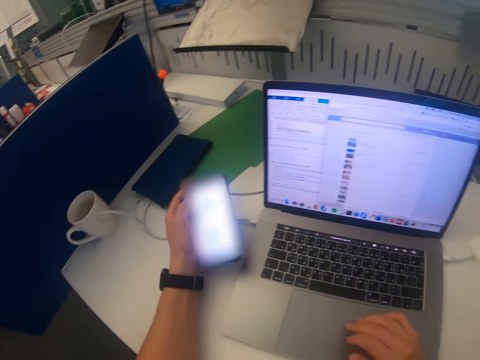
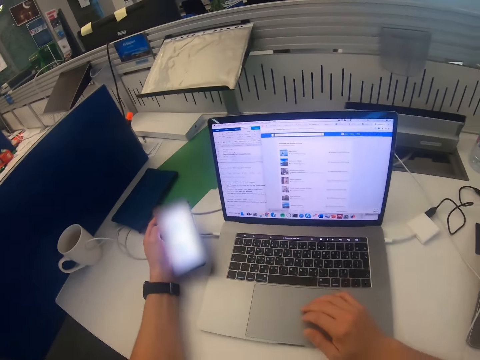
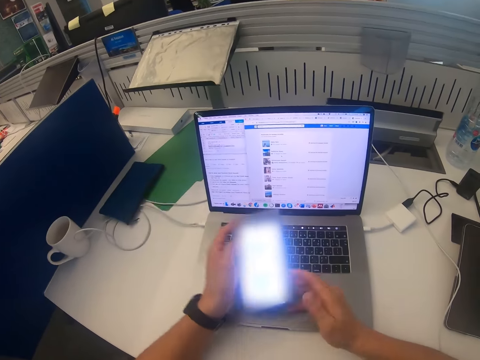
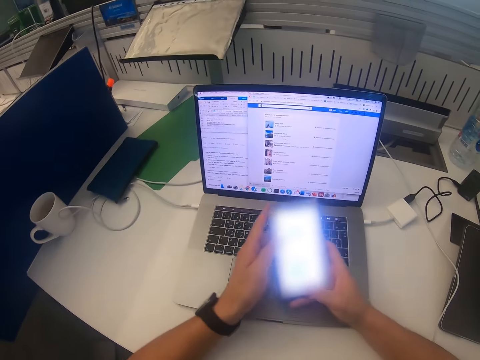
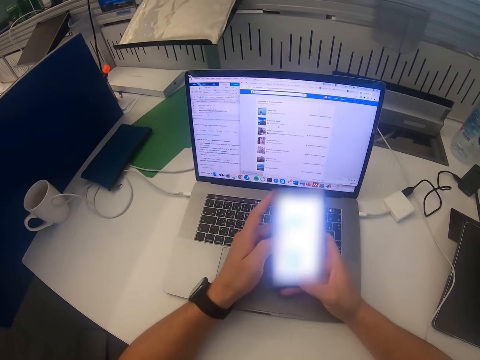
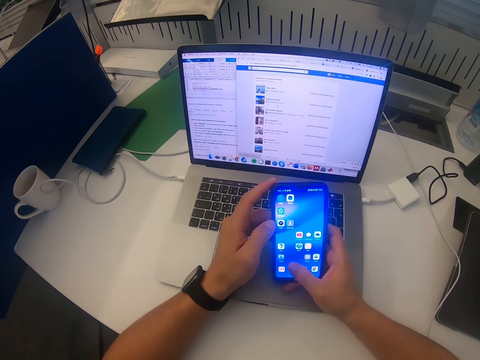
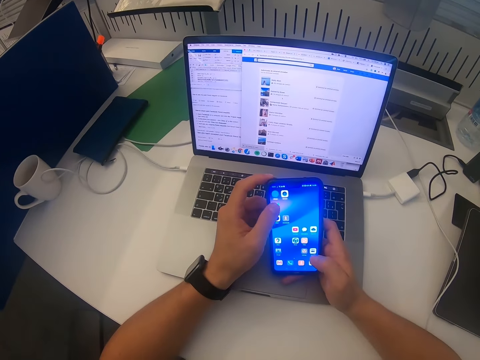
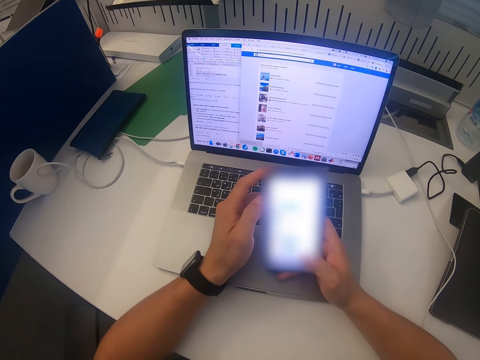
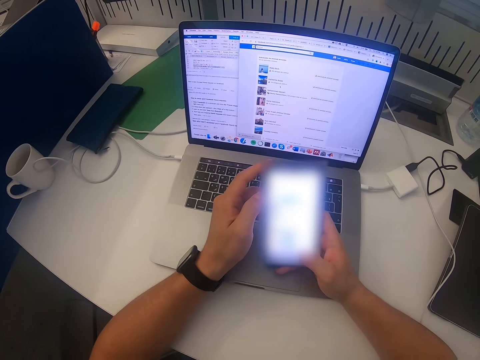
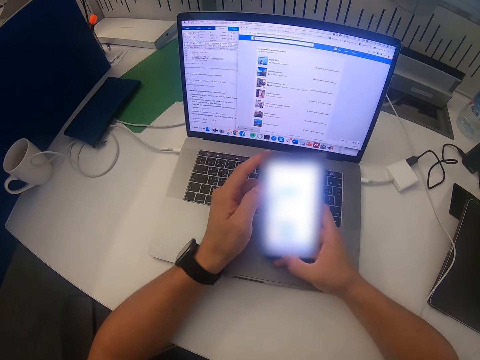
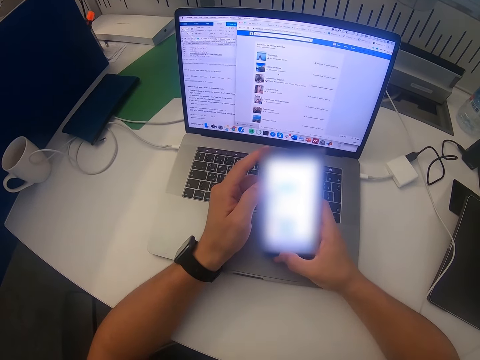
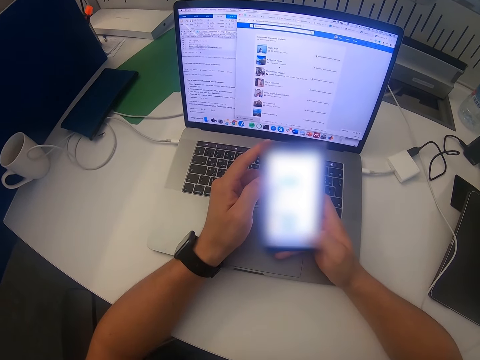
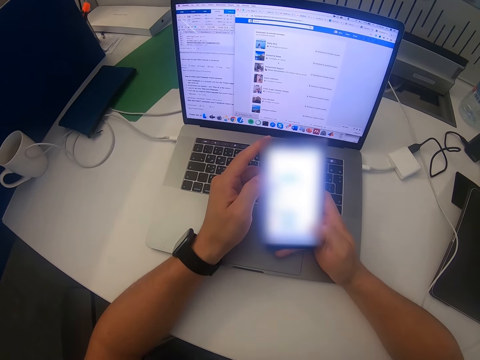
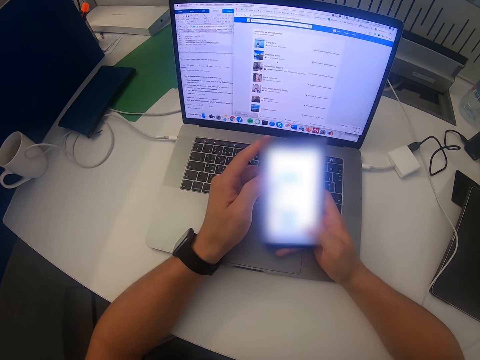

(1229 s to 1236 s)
The camera wearer operates the phone. They scroll the phone.

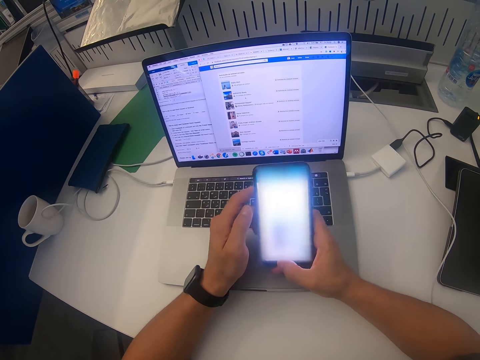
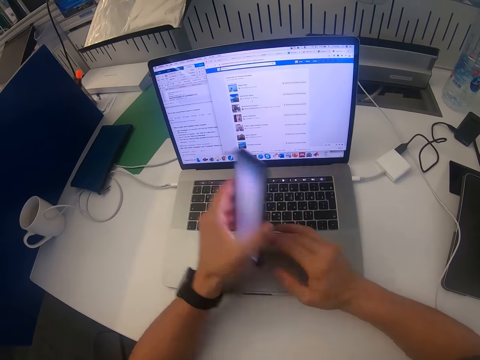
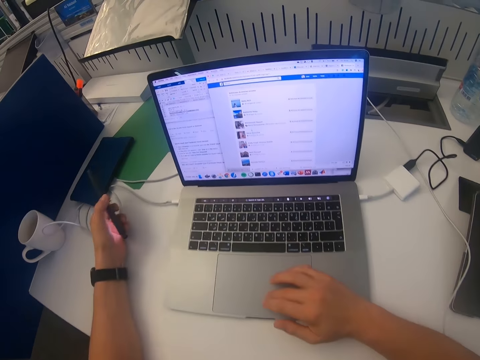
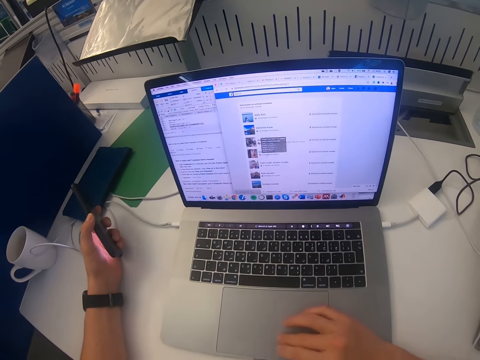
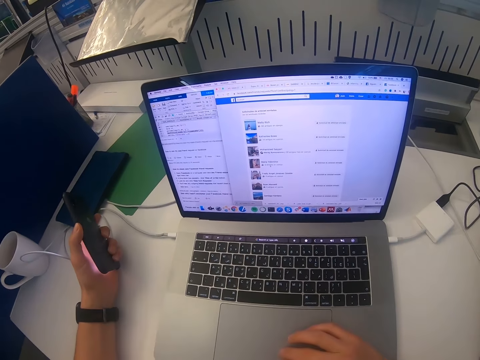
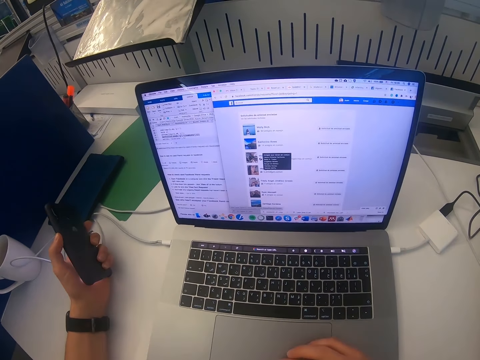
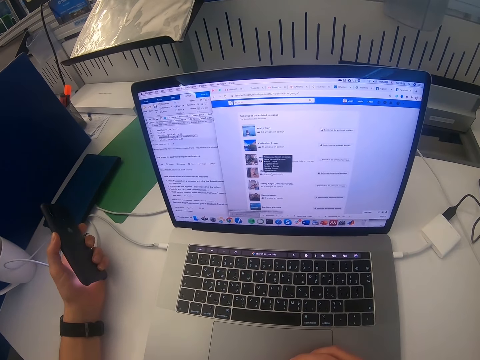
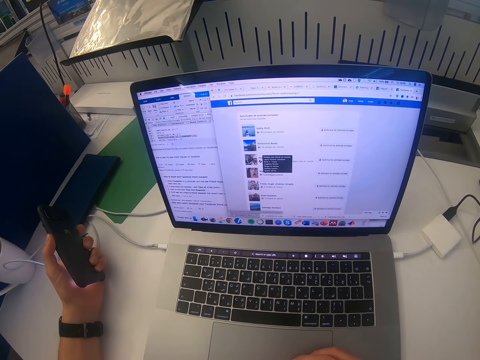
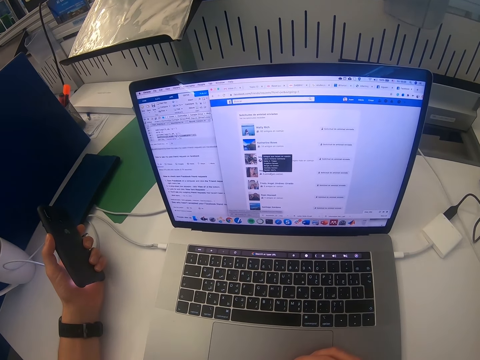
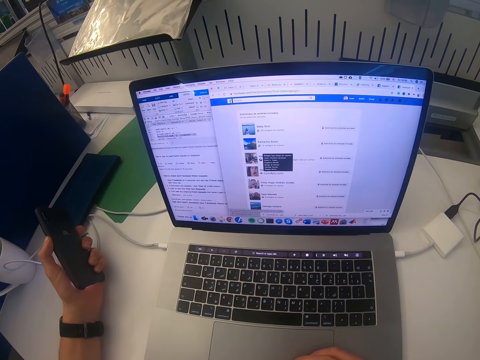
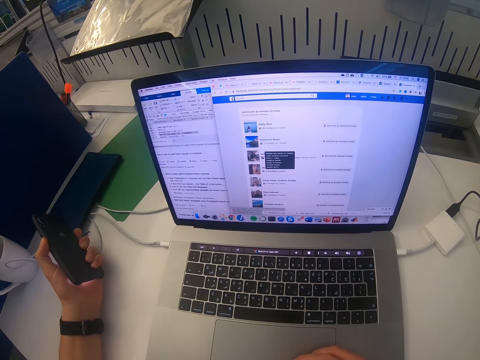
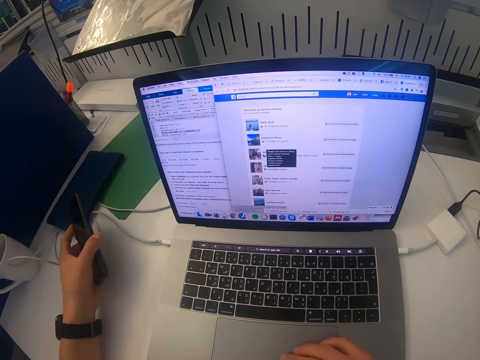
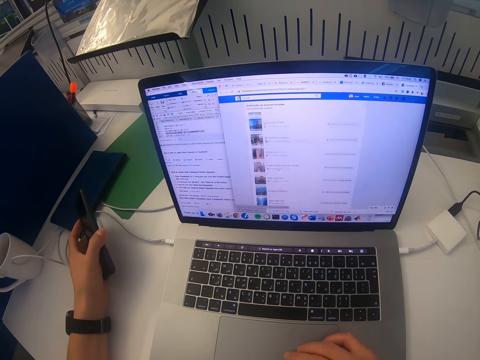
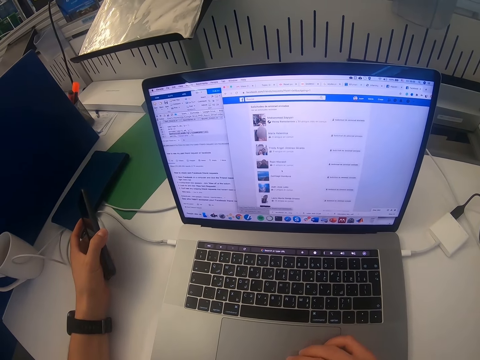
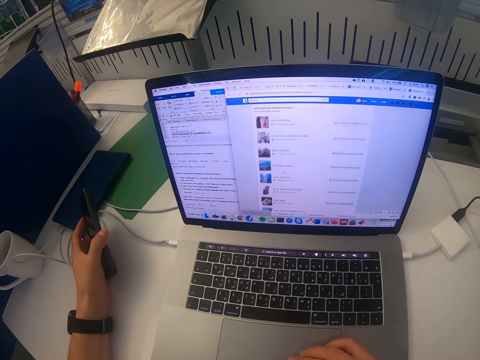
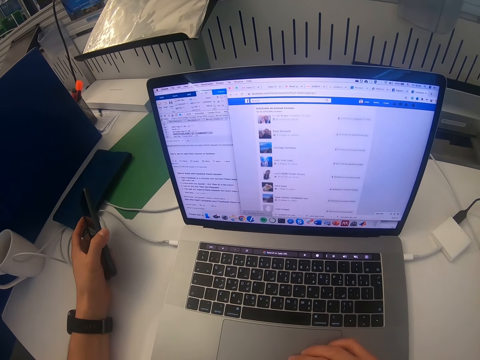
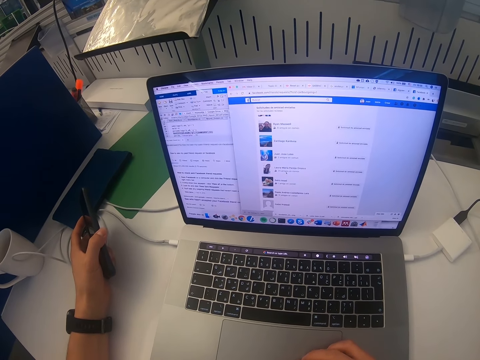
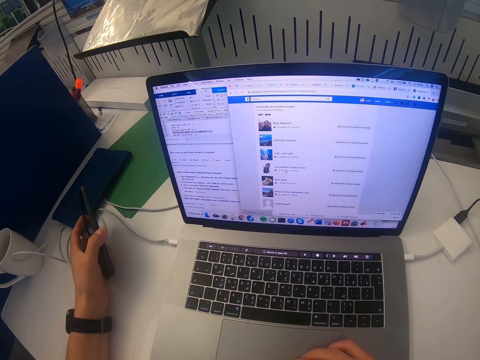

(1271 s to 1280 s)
The camera wearer operates the laptop. They touch the phone. They scroll the laptop.

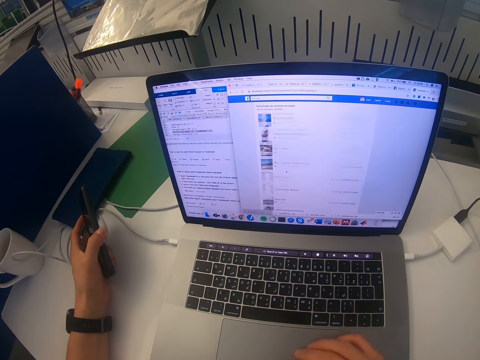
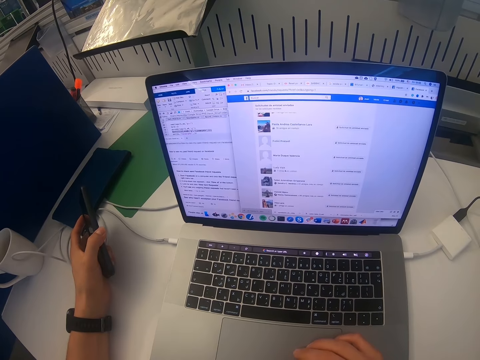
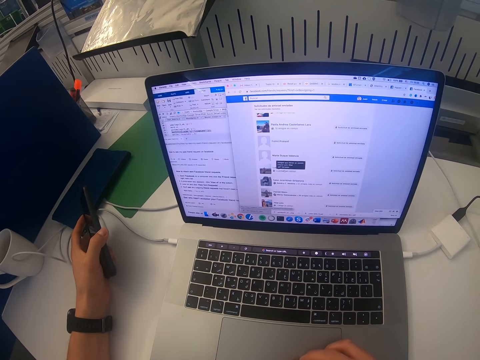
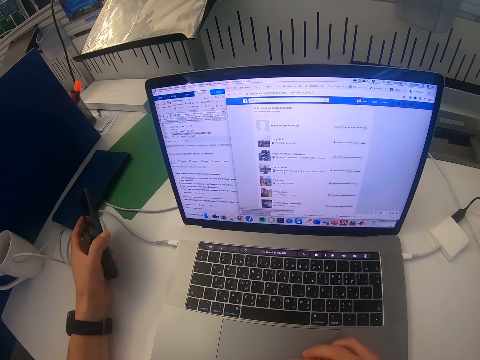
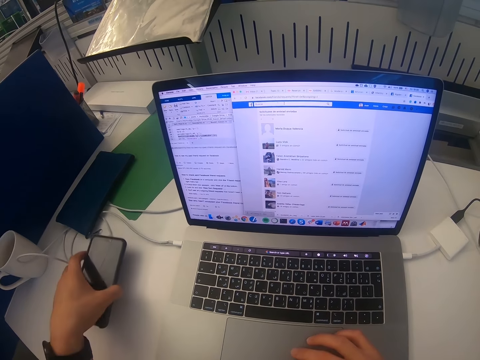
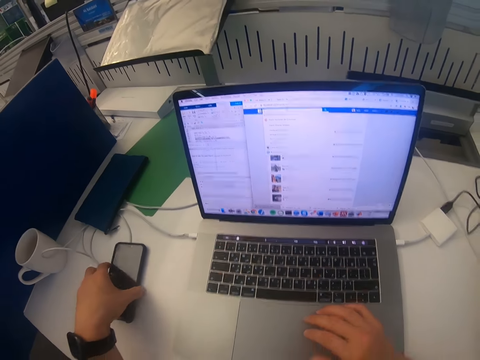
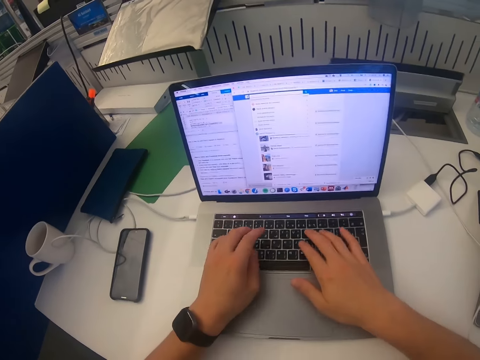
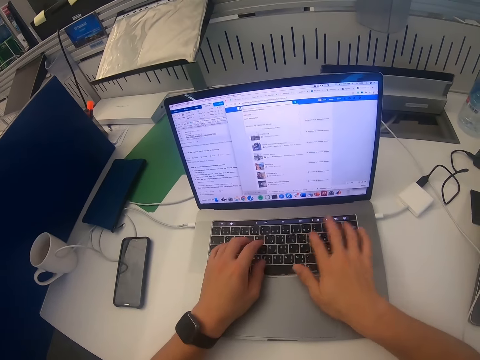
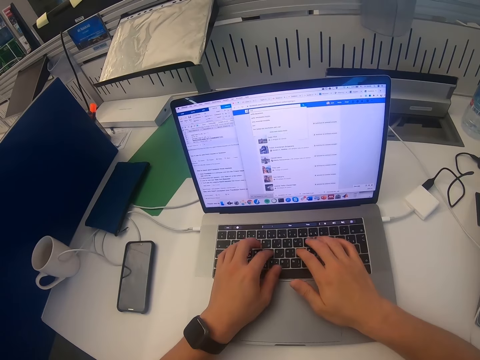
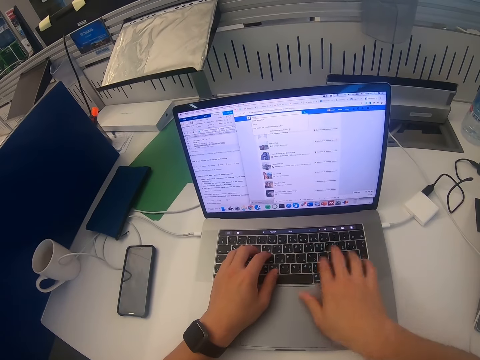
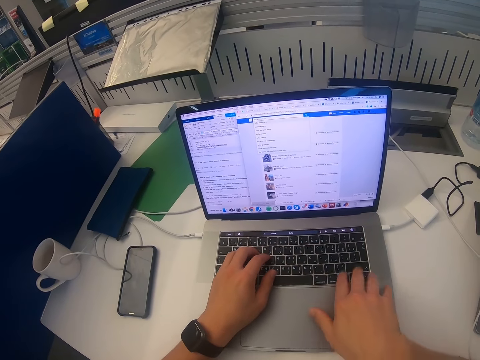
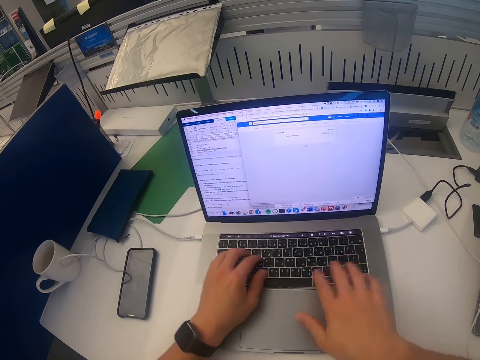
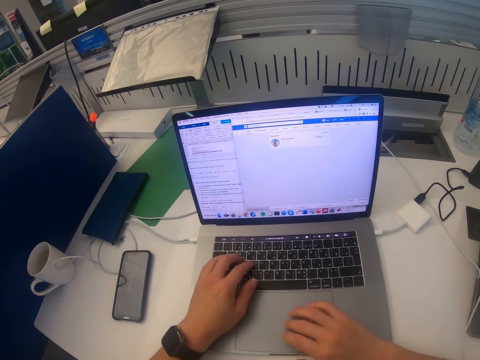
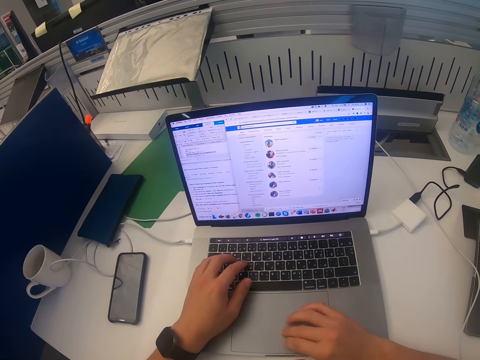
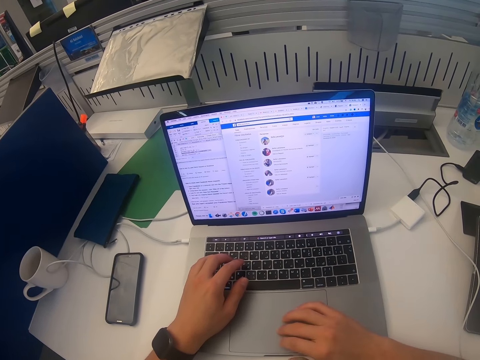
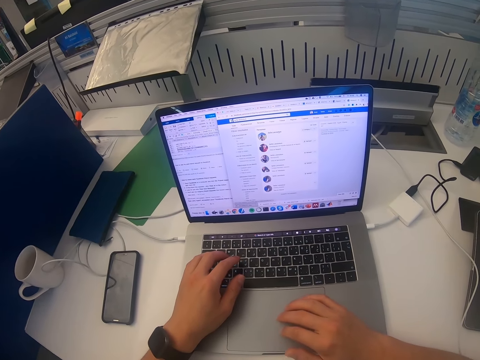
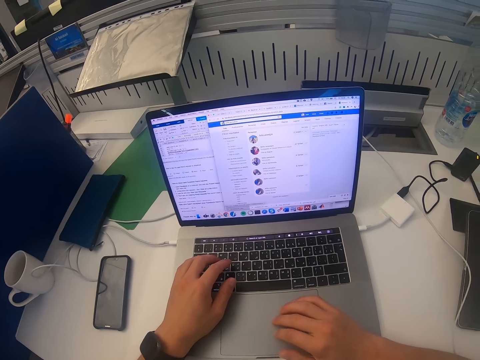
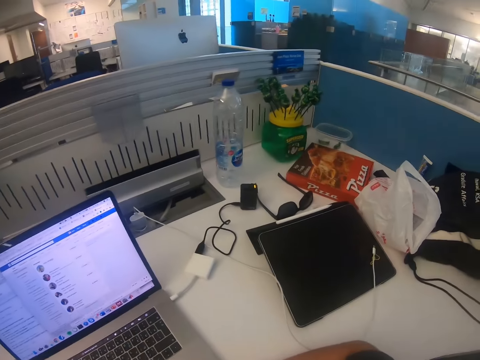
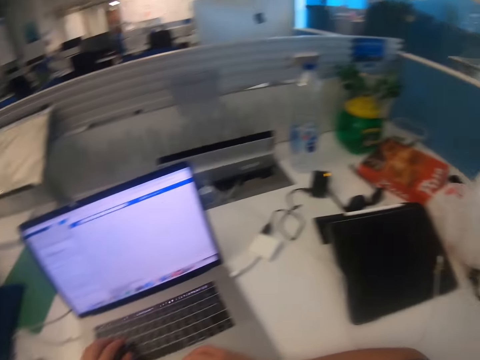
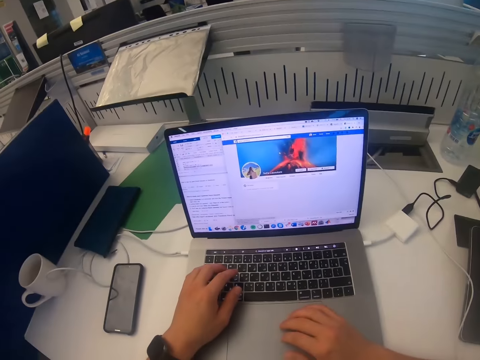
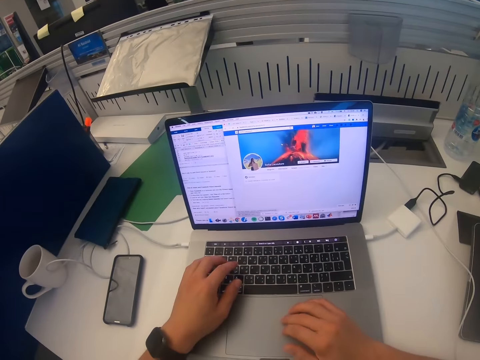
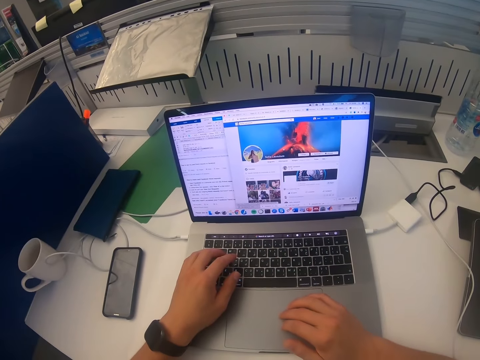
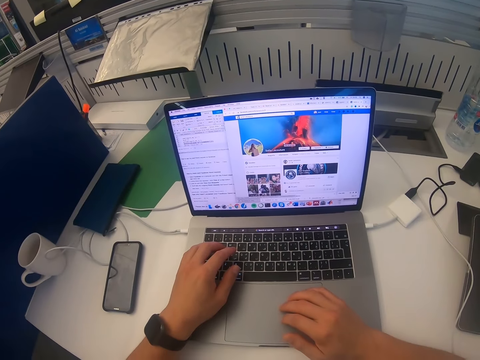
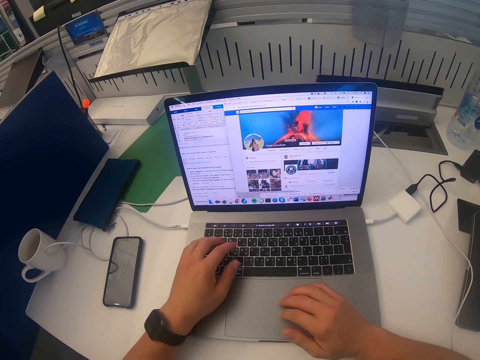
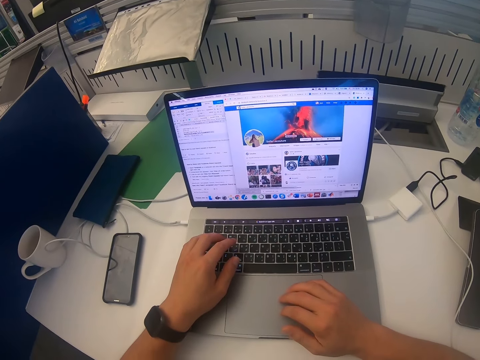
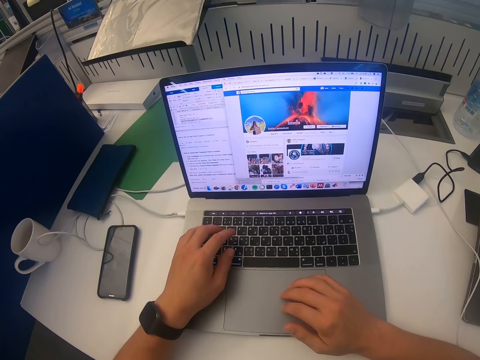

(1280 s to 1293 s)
The camera wearer puts the phone on the table. They operate the laptop. They type using the laptop. They scroll the laptop. They move around the room. They scroll the laptop.
